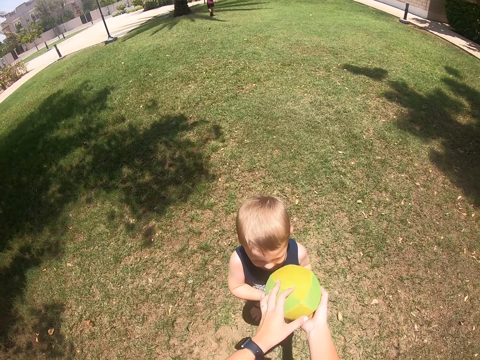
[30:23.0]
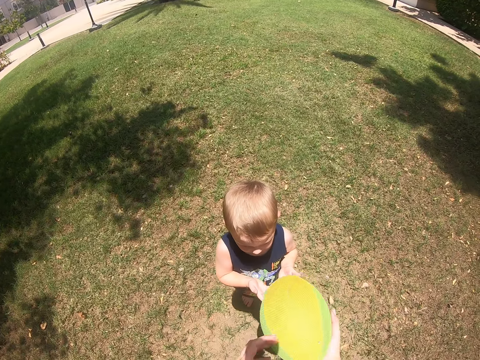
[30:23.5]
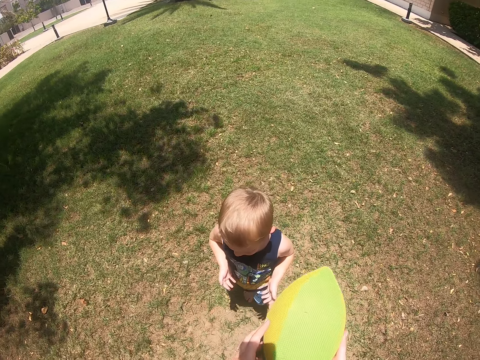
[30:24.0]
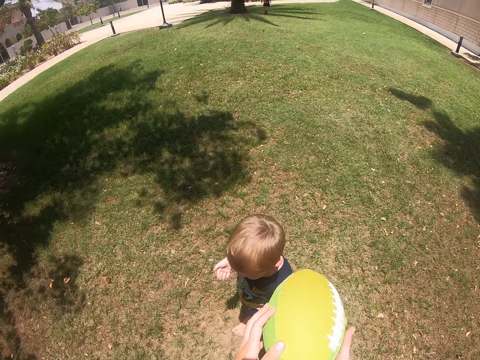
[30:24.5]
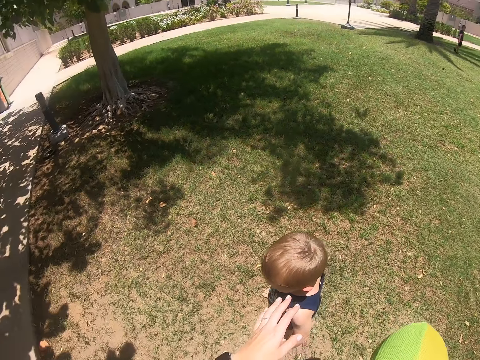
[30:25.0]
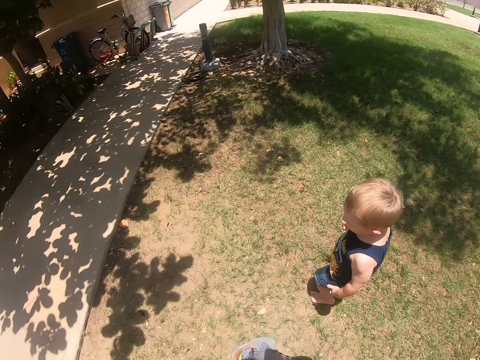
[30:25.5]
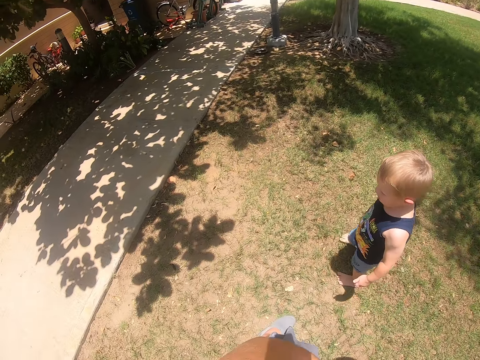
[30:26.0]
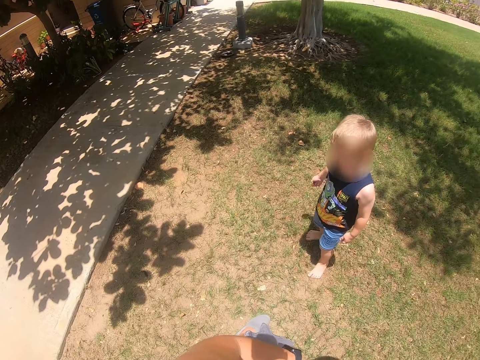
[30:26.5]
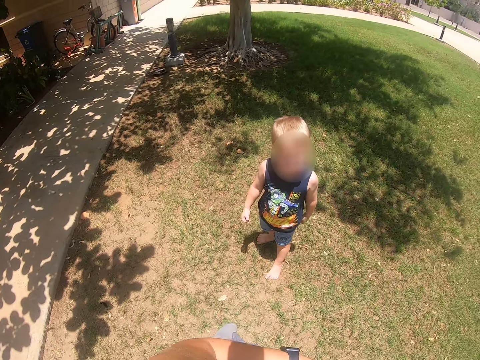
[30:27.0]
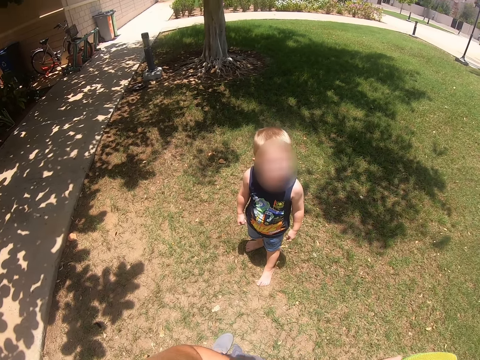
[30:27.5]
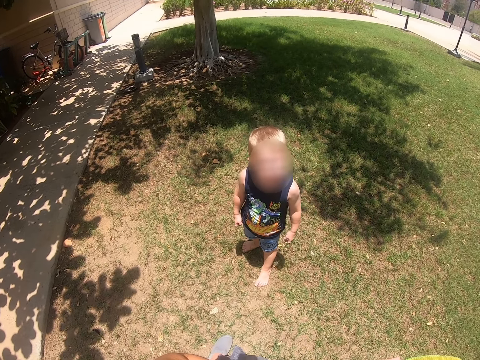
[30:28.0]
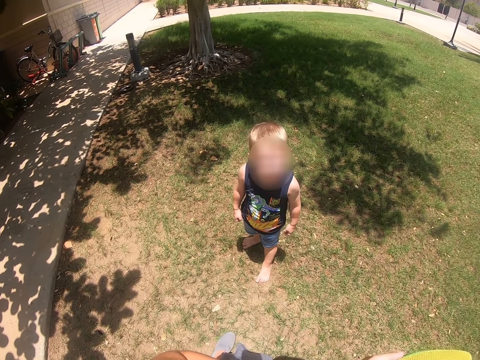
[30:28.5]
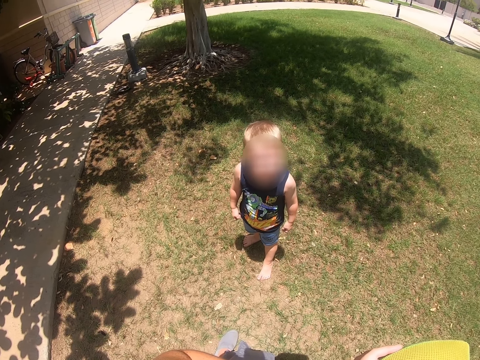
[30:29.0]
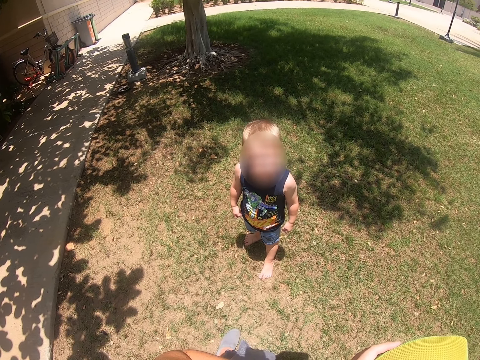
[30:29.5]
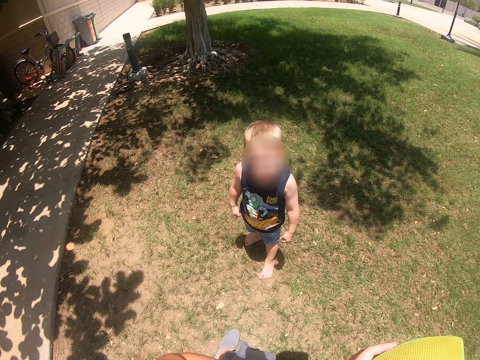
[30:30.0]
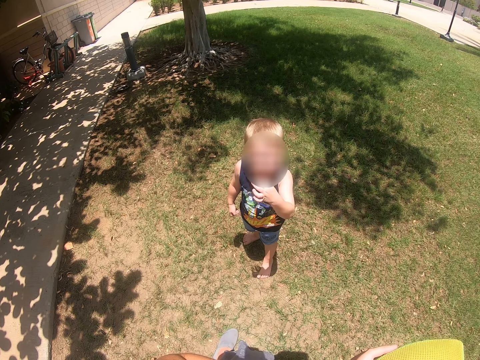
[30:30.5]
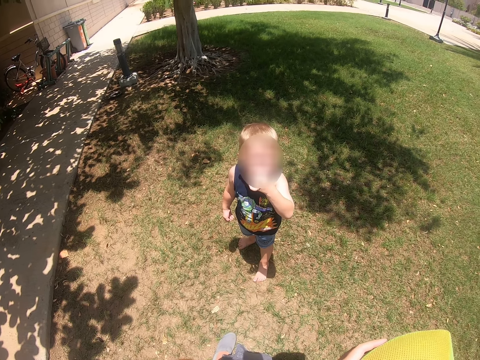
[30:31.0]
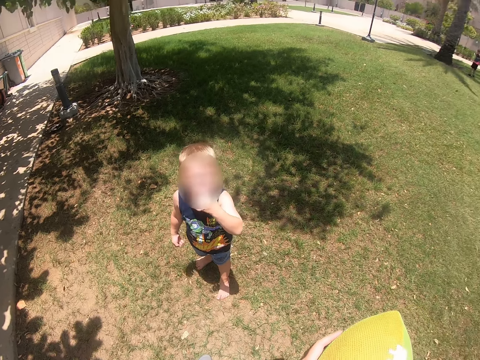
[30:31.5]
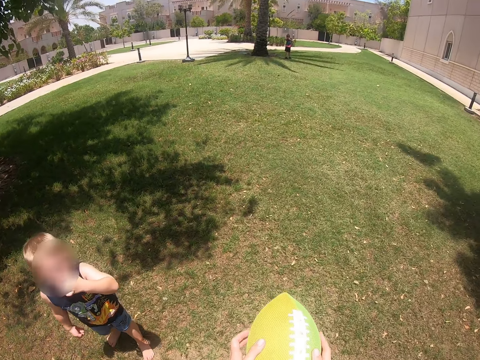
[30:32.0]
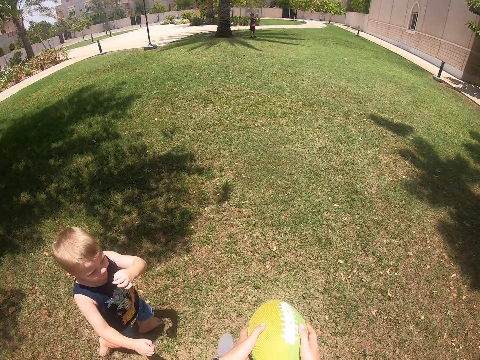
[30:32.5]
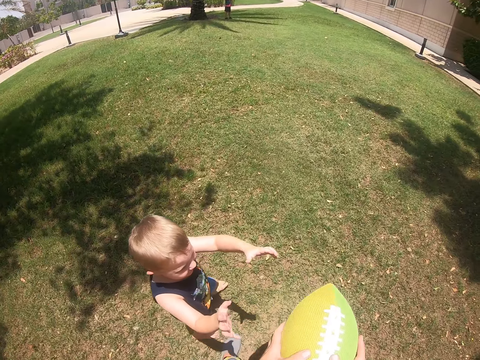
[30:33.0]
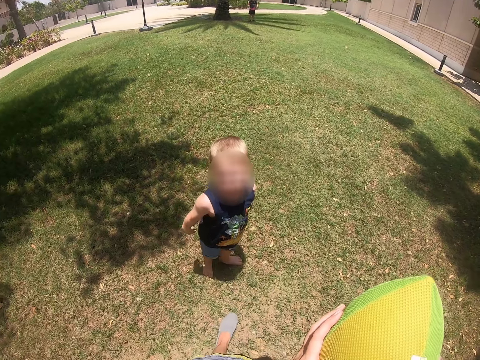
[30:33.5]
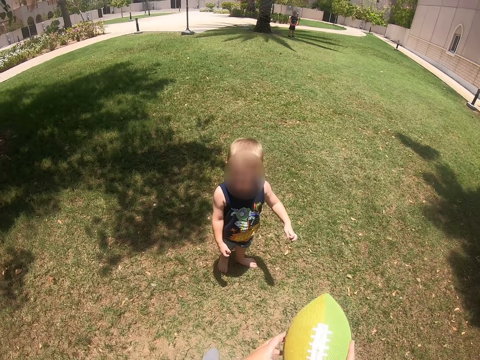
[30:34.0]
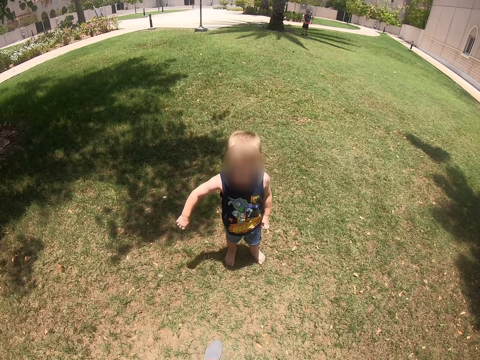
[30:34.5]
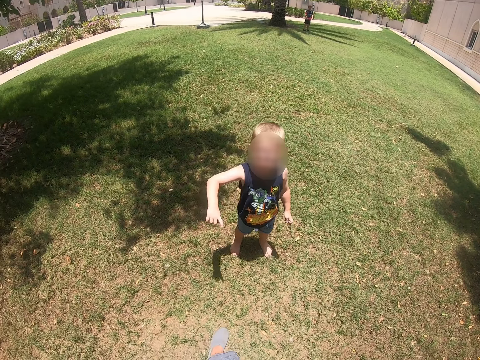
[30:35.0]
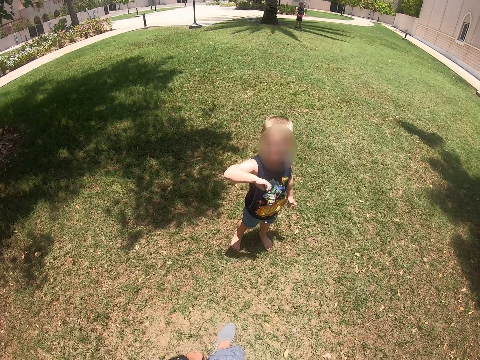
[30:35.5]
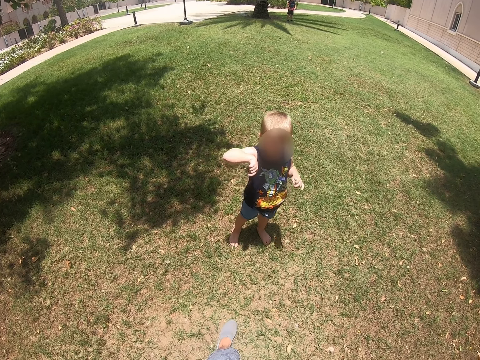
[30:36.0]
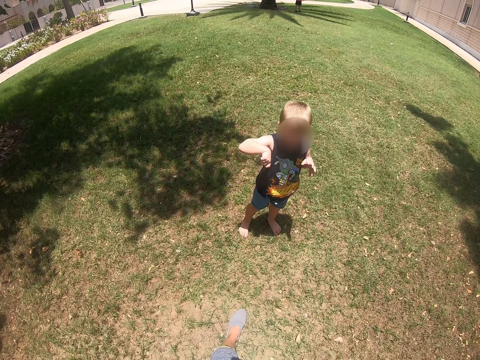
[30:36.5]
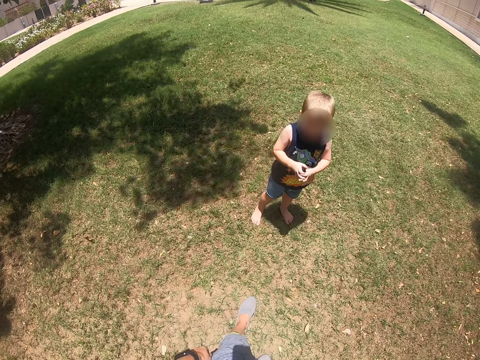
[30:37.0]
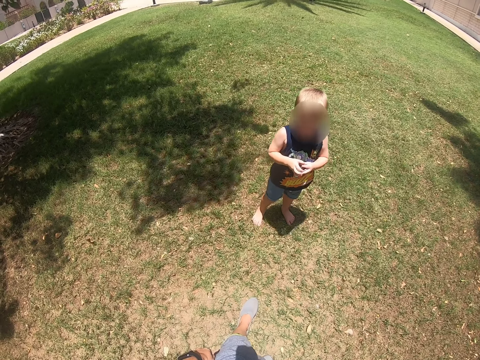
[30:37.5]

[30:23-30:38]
The camera wearer takes the ball from a kid. The kid looks at the camera wearer. The camera wearer looks at the kid.

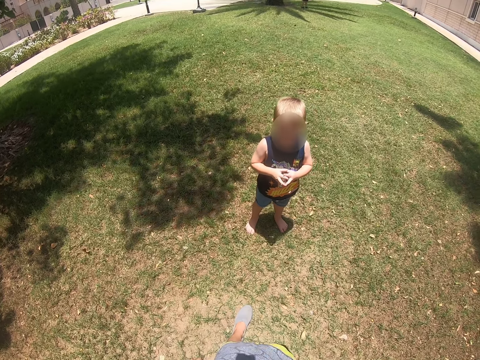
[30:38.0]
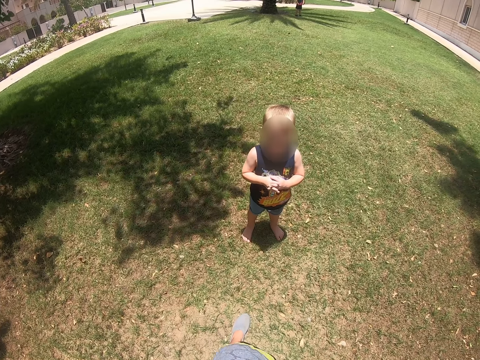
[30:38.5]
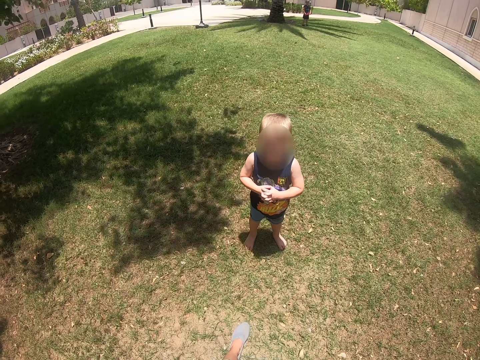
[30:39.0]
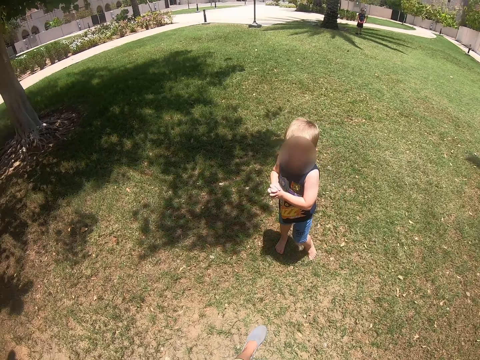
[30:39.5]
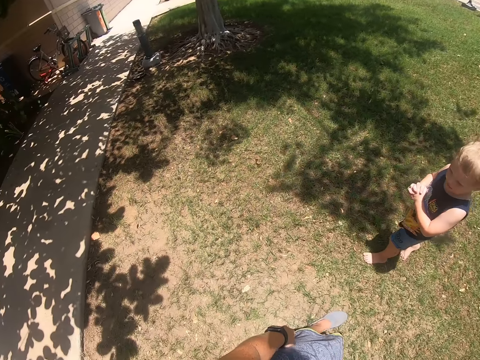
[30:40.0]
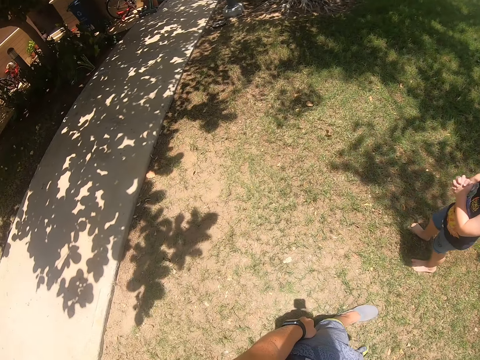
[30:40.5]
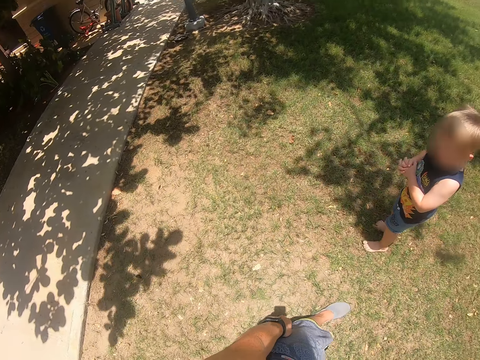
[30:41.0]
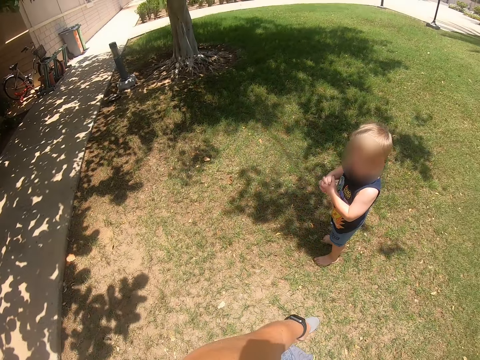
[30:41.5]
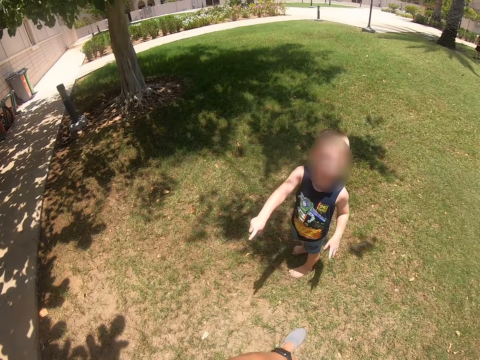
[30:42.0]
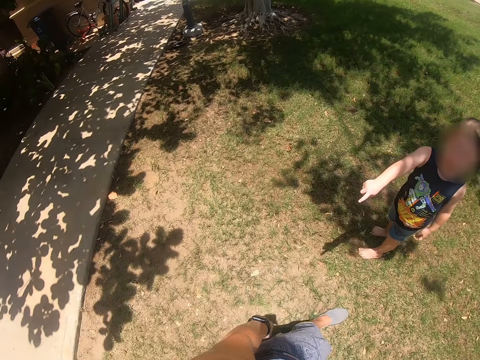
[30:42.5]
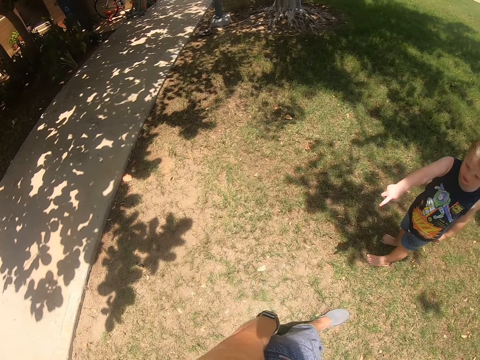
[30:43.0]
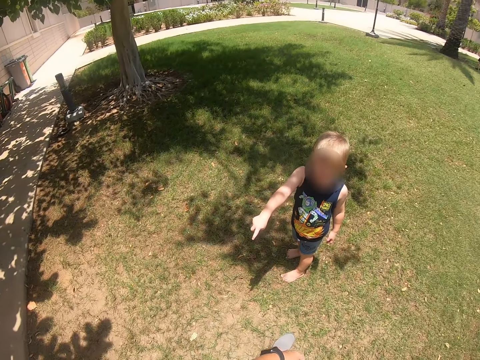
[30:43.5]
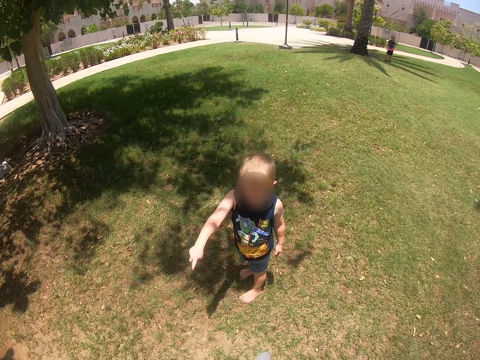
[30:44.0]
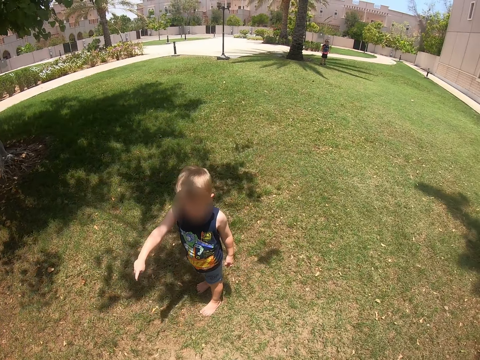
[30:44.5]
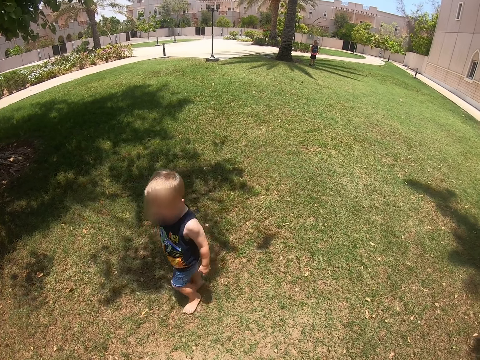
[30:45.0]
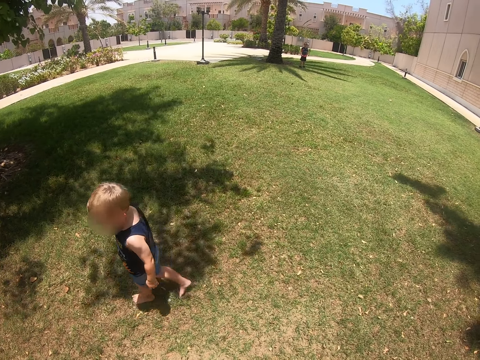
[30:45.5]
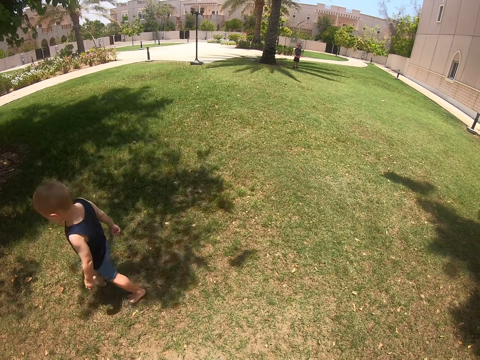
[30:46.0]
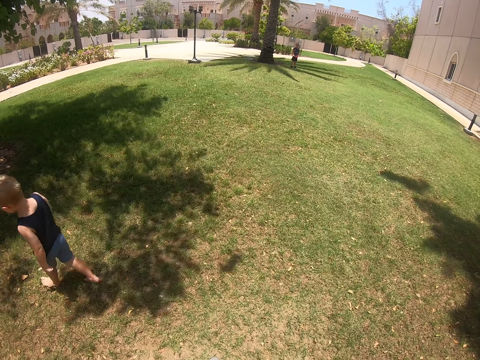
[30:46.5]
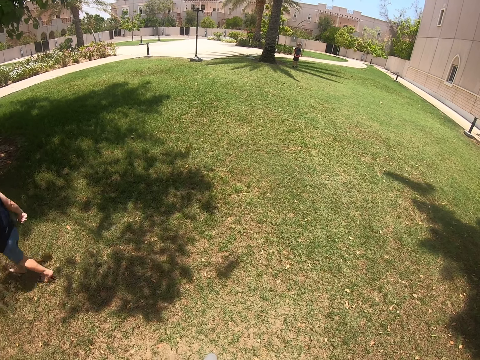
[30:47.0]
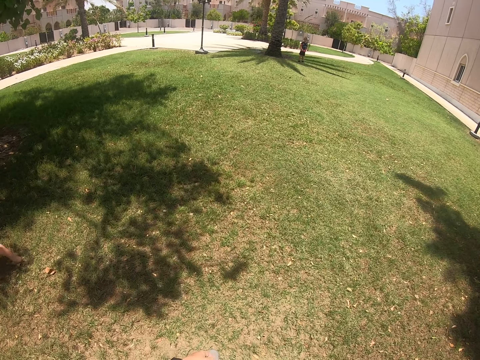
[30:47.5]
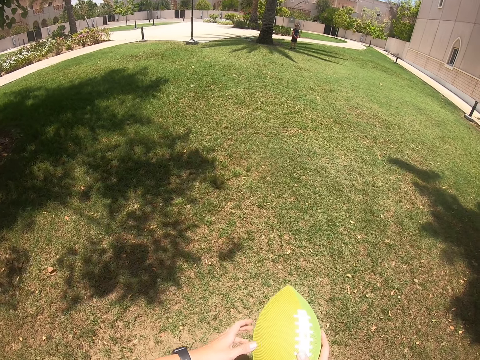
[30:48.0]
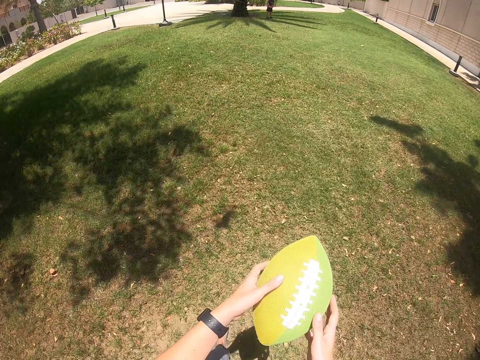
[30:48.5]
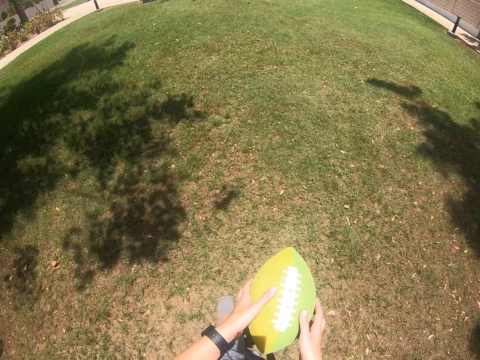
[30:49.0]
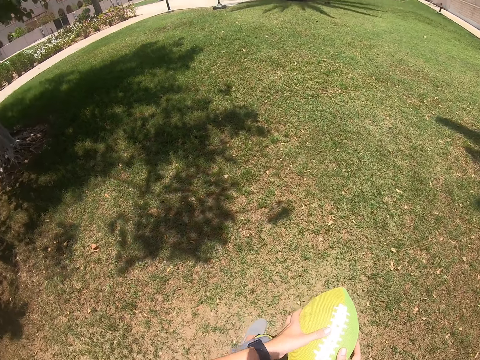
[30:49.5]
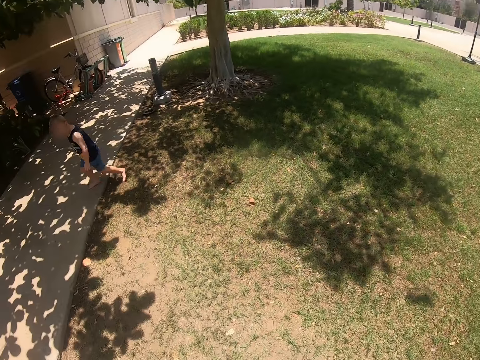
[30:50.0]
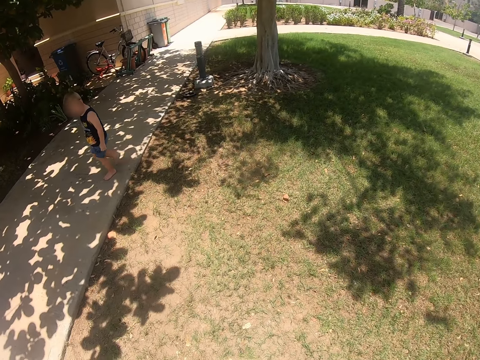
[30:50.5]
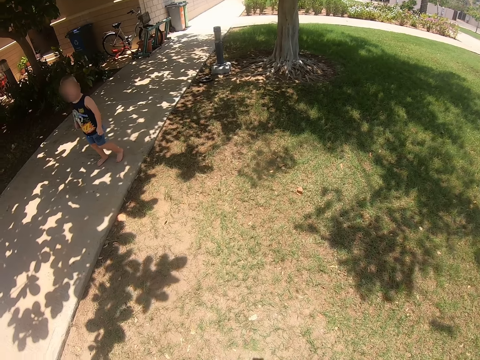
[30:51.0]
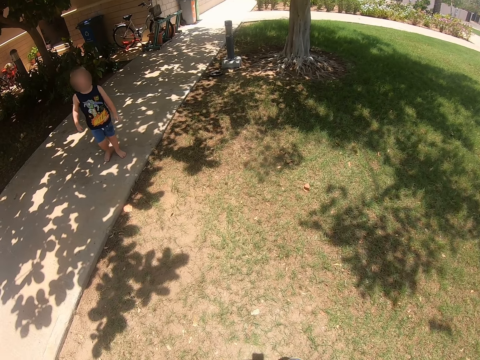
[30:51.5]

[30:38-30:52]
A kid walks. The kid points at the camera wearer. The camera wearer looks around. The kid walks. The camera wearer holds the ball.
